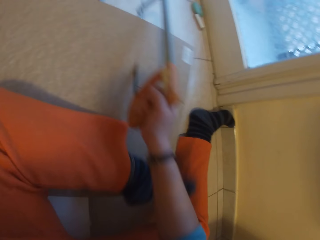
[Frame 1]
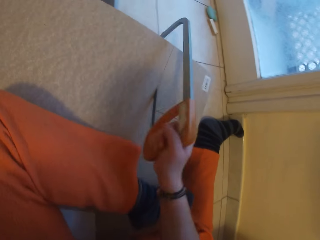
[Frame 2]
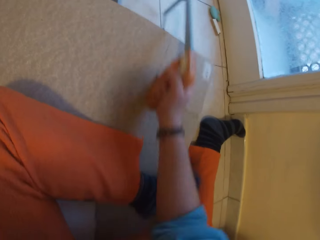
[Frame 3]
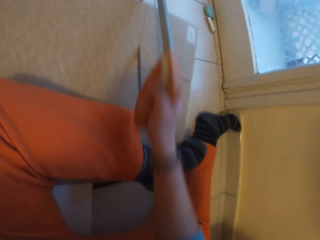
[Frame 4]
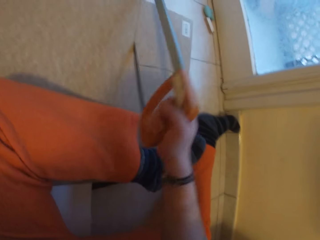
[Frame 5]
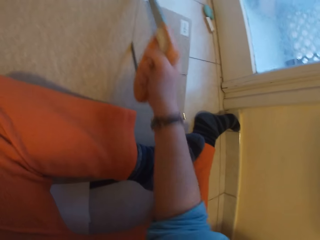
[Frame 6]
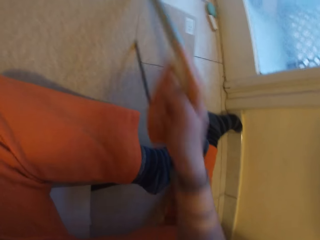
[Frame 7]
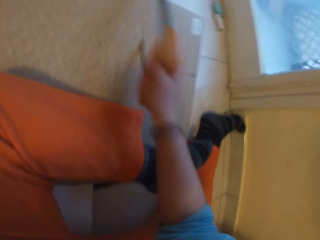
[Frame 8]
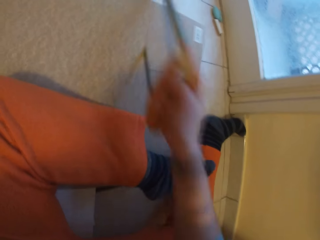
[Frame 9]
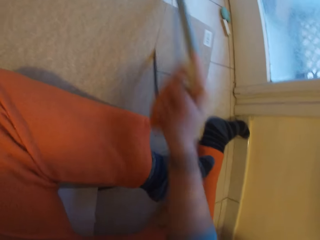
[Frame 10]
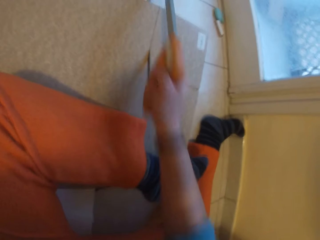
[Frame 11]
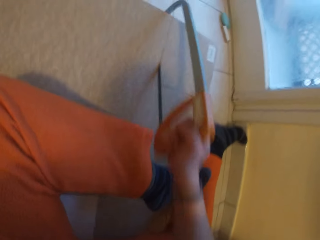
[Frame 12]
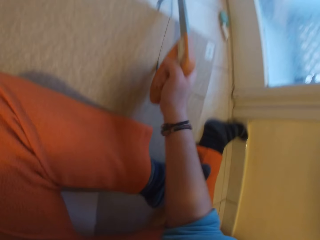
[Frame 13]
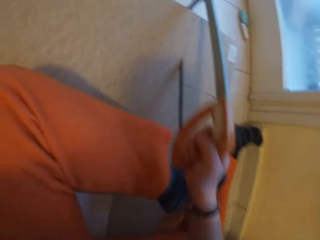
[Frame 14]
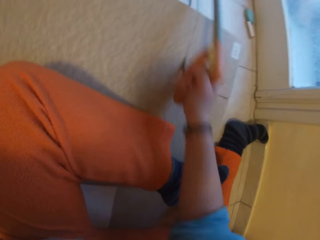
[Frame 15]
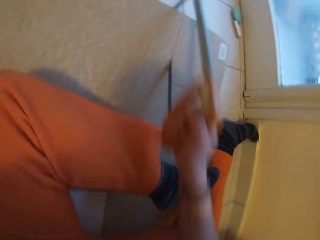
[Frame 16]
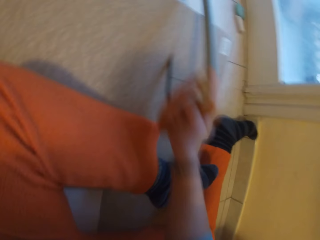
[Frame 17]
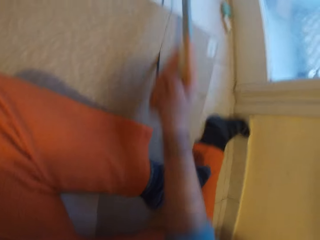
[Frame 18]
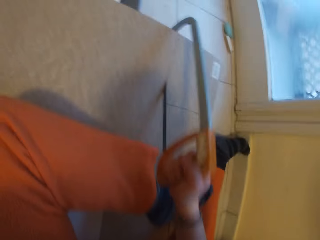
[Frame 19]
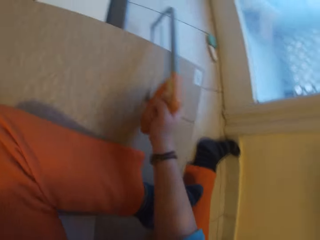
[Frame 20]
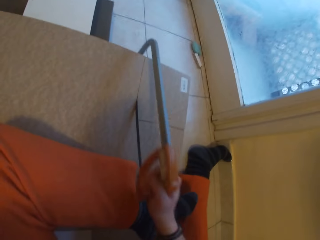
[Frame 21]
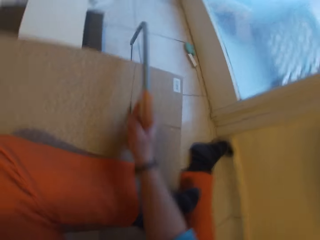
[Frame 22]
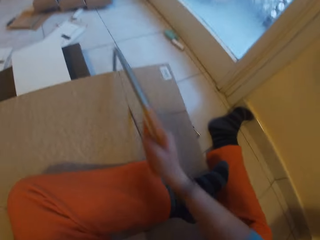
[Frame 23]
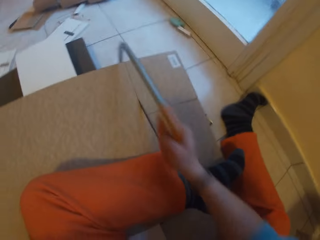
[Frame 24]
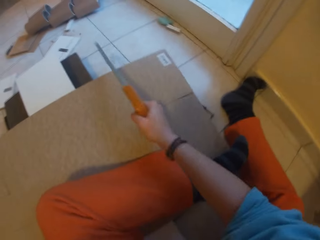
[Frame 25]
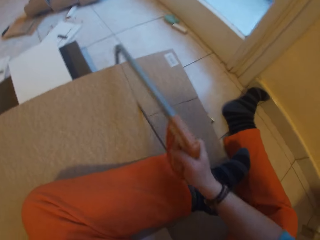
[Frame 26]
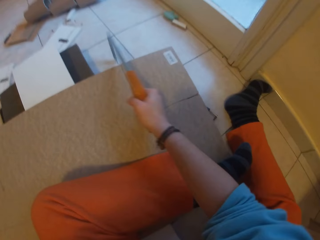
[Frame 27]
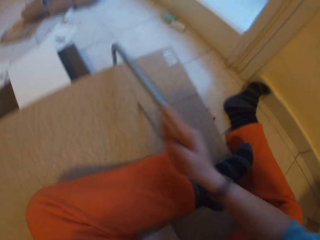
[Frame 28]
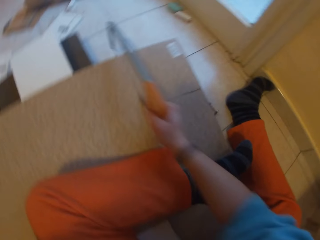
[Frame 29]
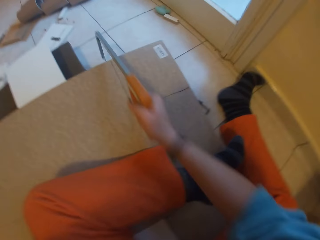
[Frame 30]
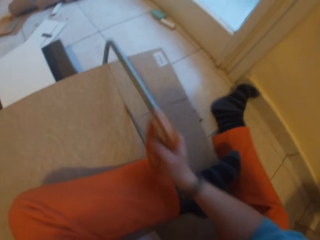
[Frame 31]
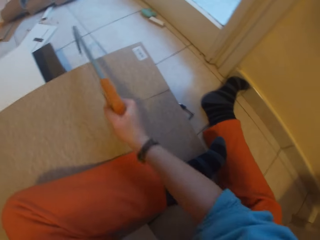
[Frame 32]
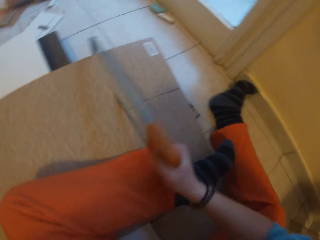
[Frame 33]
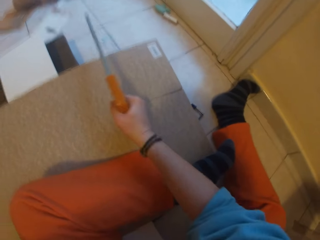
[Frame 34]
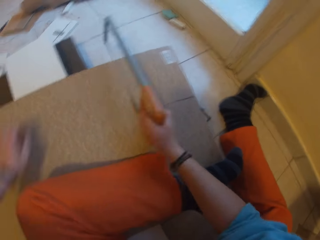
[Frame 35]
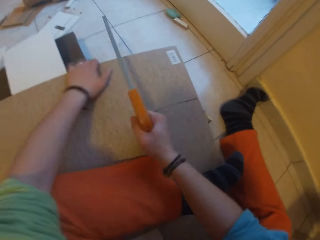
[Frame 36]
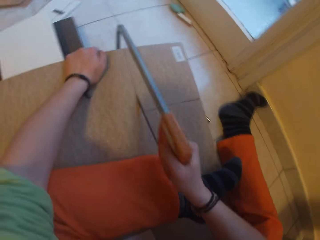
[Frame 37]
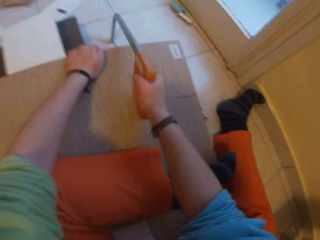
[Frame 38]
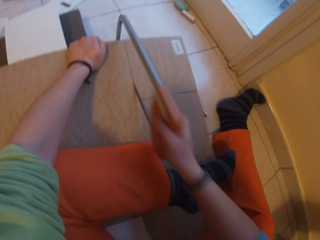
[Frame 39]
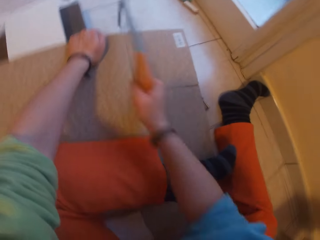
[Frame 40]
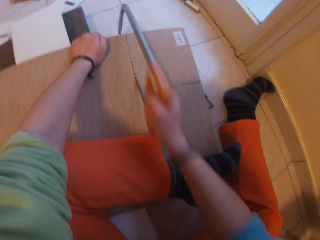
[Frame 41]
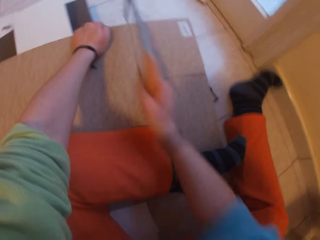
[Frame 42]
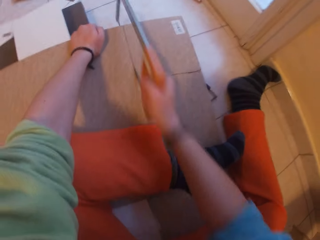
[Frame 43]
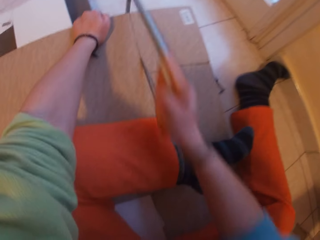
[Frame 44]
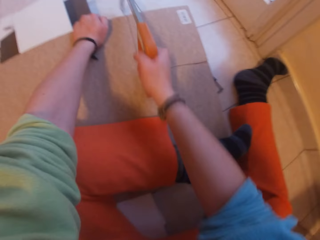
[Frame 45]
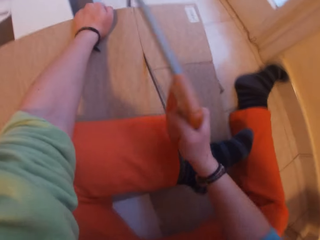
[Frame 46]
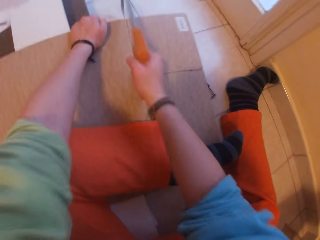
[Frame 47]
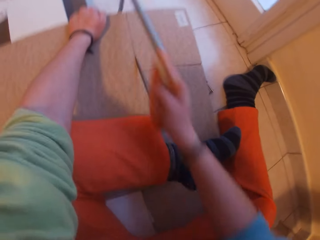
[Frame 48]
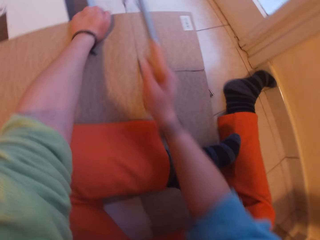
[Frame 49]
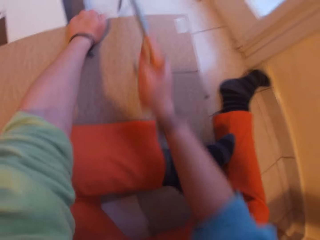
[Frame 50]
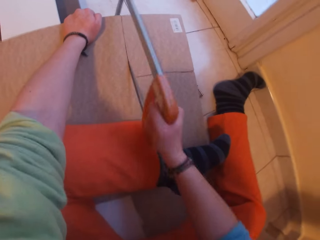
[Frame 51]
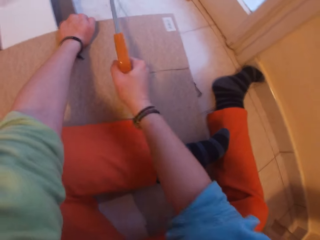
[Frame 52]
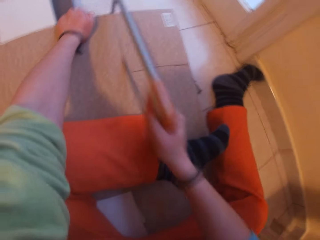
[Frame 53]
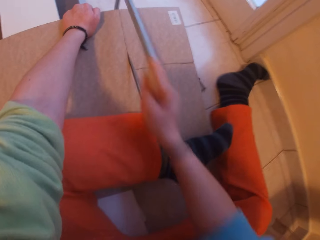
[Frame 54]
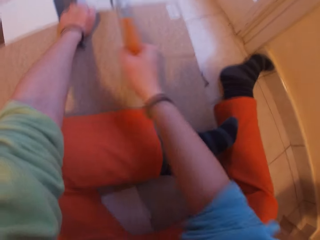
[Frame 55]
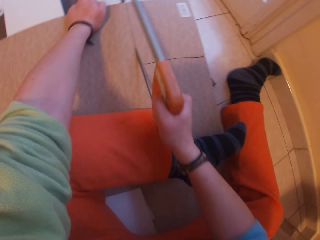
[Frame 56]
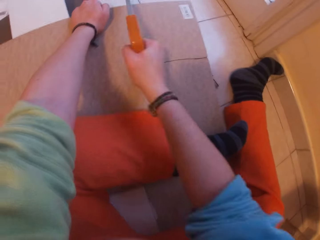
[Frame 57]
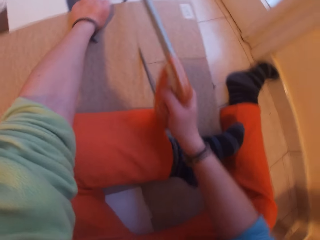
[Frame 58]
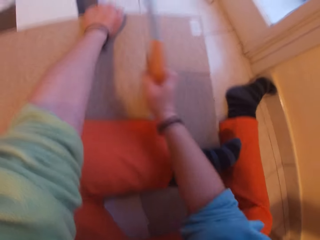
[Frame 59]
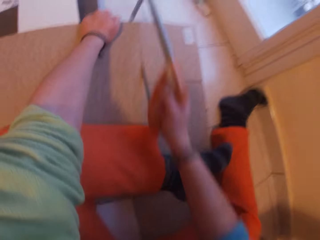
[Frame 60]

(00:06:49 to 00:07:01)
The camera wearer holds the plywood or cardboard on the pile of planks with his left hand. He cuts the cardboard with a hand saw.

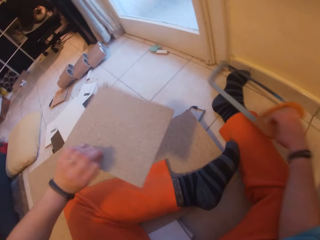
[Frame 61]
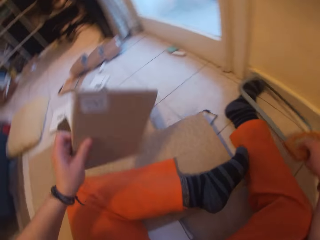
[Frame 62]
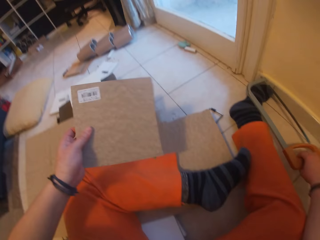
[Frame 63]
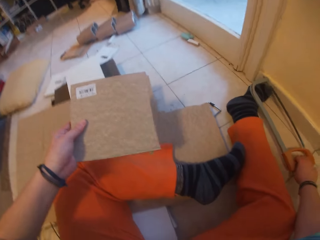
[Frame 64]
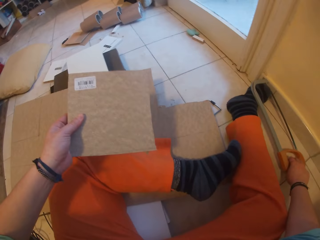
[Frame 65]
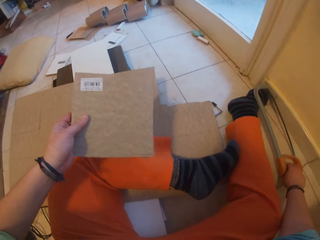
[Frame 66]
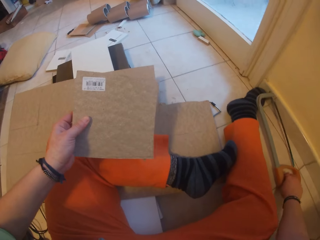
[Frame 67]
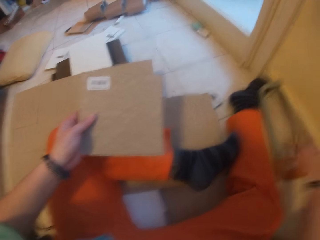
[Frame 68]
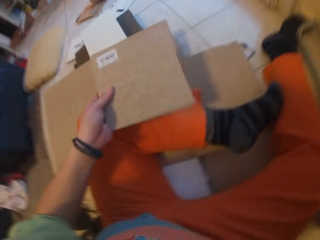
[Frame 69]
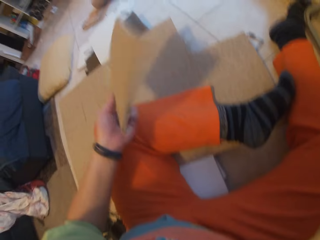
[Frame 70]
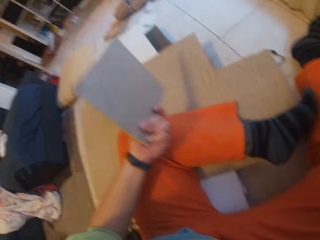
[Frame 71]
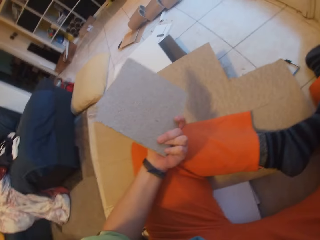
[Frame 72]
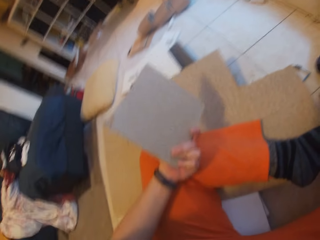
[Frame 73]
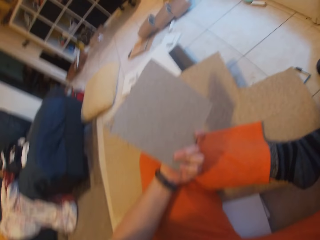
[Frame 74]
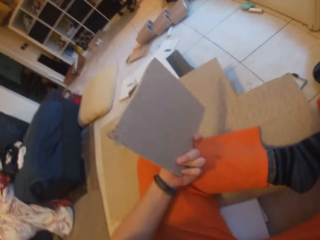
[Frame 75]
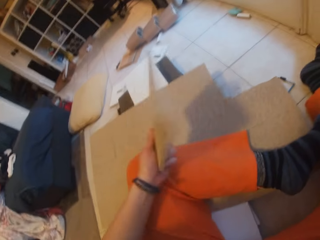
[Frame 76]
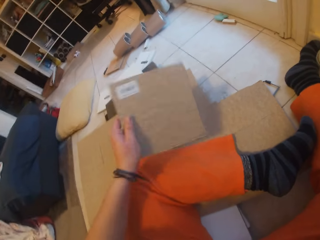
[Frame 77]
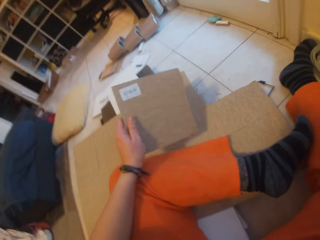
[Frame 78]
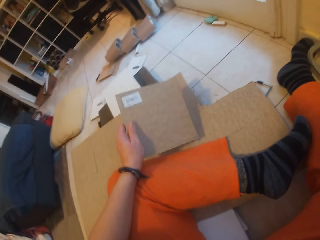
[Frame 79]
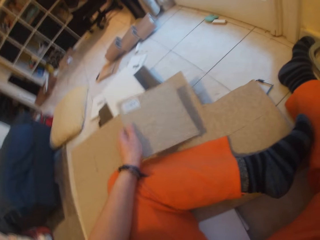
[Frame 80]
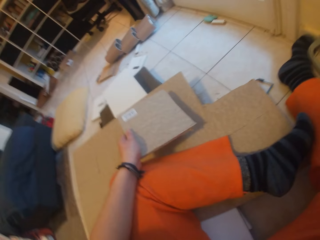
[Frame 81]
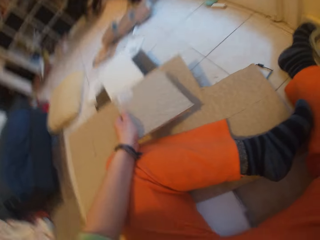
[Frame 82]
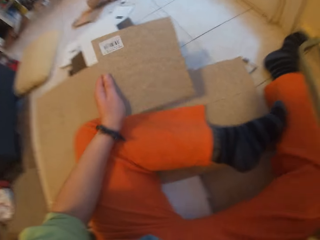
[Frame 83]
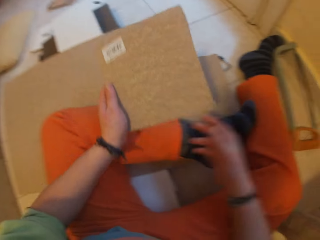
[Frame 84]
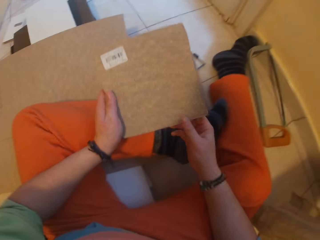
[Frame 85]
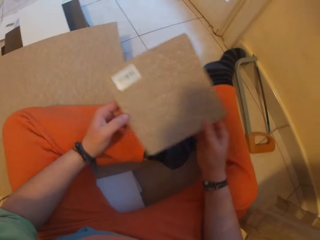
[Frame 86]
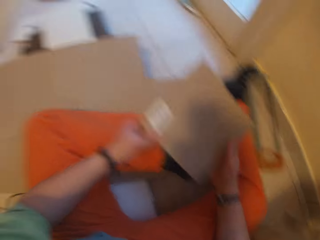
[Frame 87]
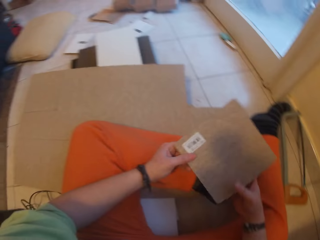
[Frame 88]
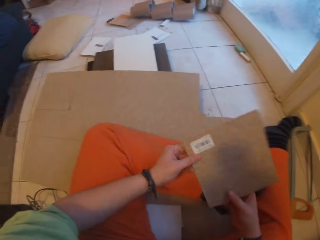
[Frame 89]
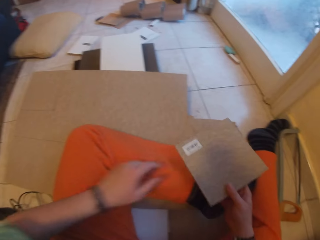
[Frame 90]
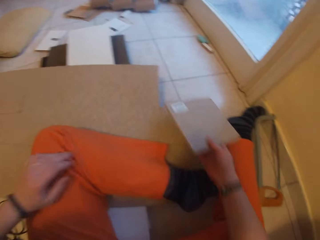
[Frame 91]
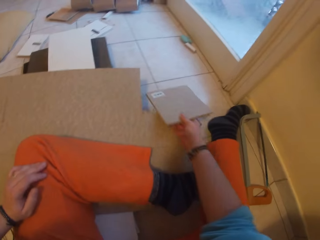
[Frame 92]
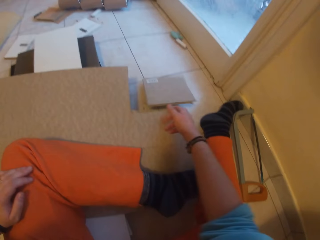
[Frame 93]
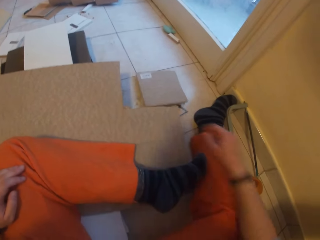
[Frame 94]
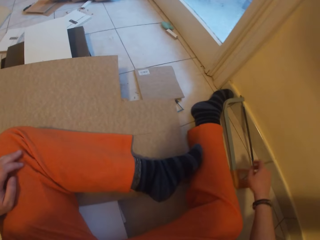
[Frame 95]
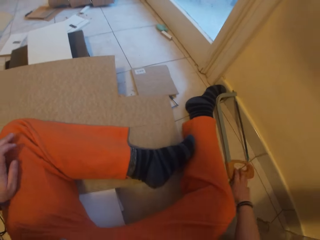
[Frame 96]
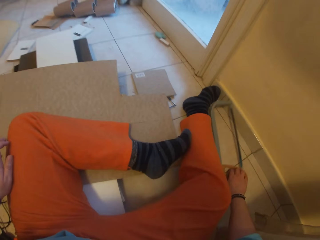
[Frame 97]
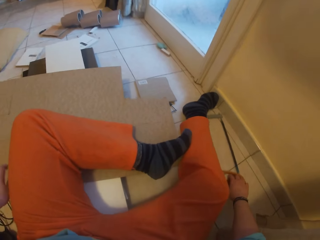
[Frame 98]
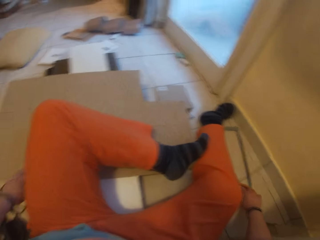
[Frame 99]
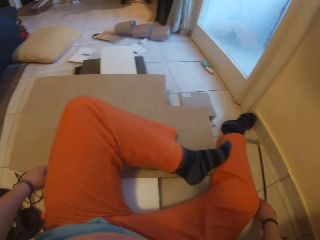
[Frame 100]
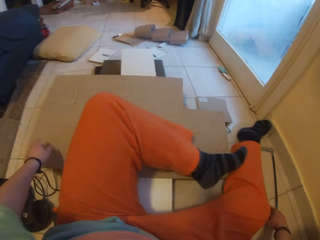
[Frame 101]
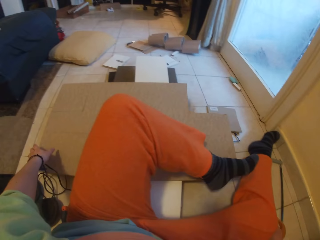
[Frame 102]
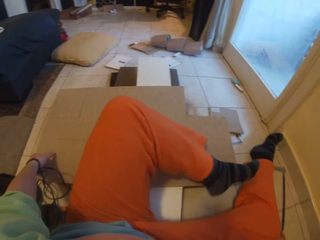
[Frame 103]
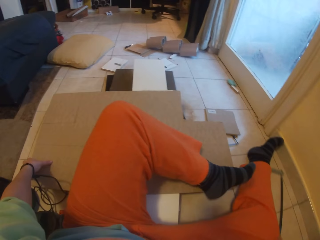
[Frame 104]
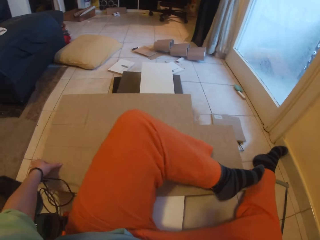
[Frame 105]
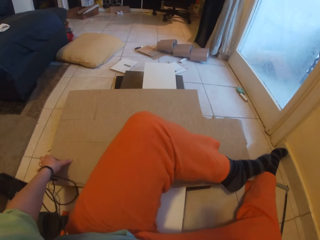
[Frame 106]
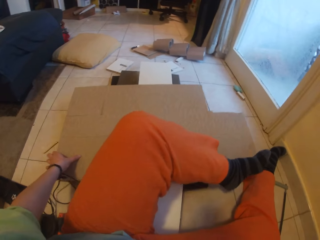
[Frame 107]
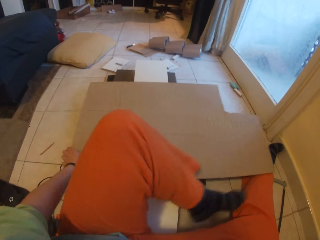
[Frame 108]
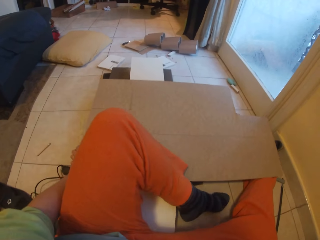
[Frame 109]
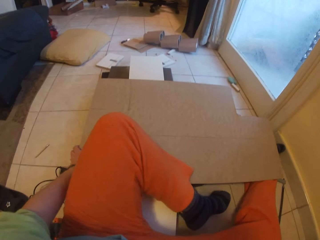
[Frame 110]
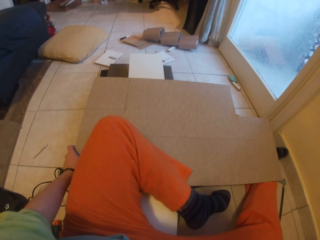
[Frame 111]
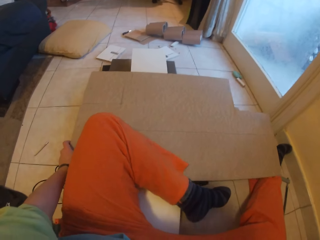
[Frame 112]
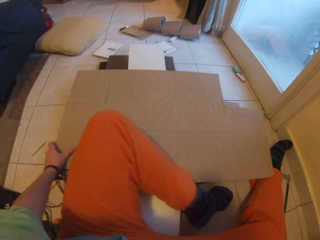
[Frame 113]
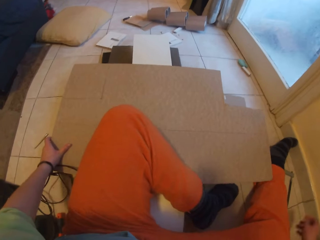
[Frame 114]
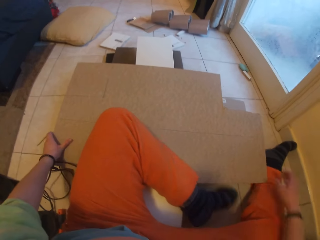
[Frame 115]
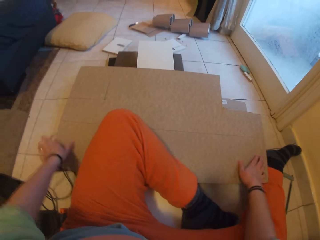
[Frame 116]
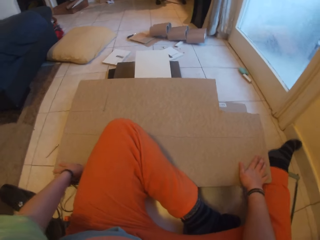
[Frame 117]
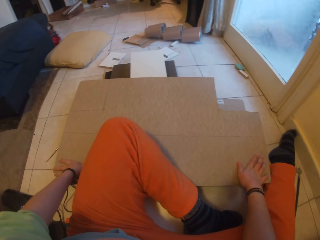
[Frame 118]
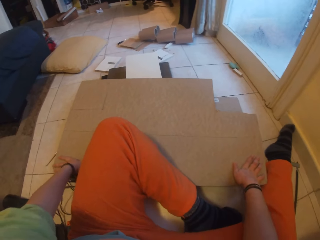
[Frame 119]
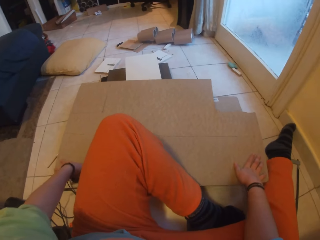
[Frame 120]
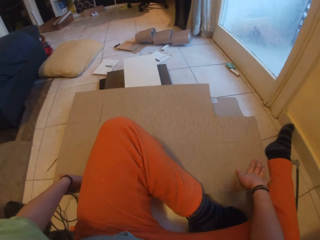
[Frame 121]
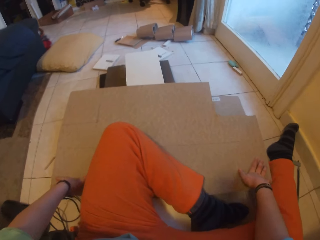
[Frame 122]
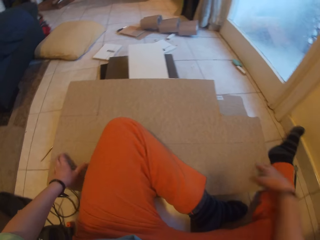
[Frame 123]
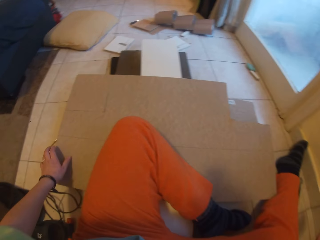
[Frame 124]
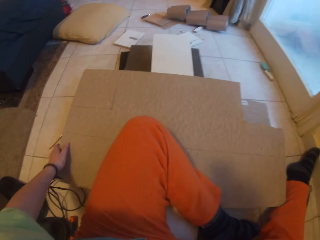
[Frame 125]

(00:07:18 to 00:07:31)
The camera wearer turns a cardboard. He places the orange saw on the floor with his right hand. He puts the cardboard on the floor. He turns the cardboard. He checks the cardboard. He passes the piece of plywood or cardboard from his left hand to his right hand. He places the piece of plywood on the floor with his right hand. He touches the hand saw on the floor. He picks up the orange saw from the floor with his right hand. He adjusts the plywood on the pile of planks on the floor with his left hand. He drags the cardboard with the left hand. He adjusts the plywood on the pile of planks on the floor with both hands.
